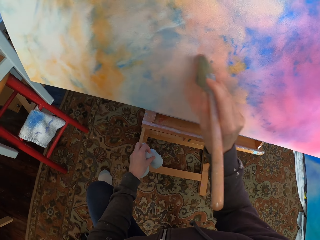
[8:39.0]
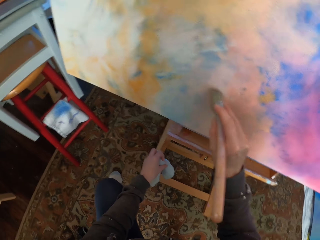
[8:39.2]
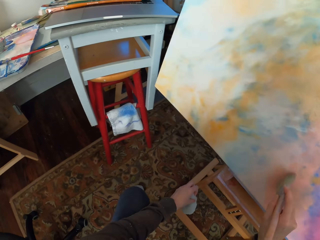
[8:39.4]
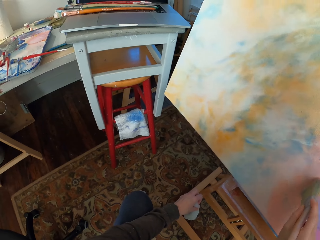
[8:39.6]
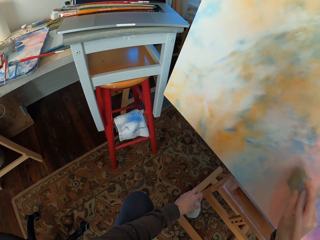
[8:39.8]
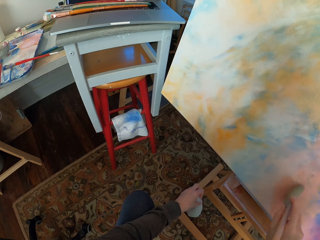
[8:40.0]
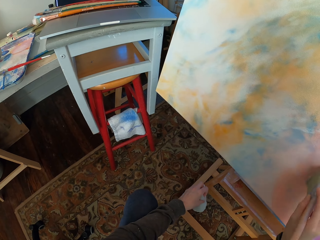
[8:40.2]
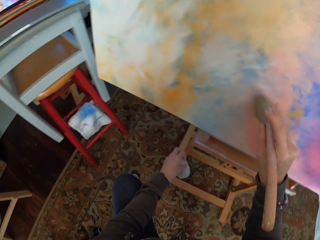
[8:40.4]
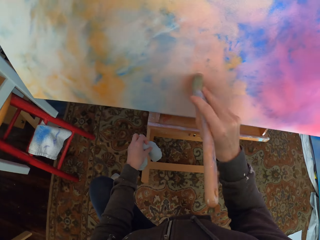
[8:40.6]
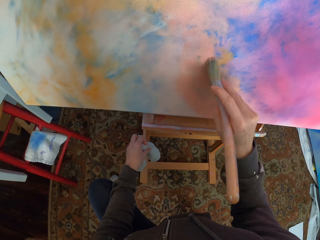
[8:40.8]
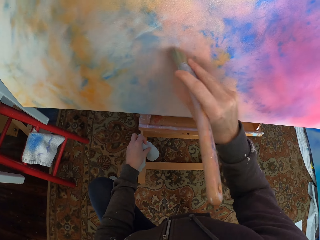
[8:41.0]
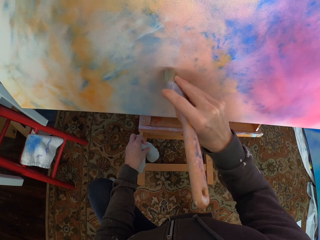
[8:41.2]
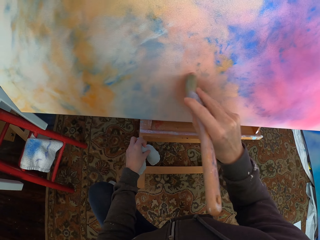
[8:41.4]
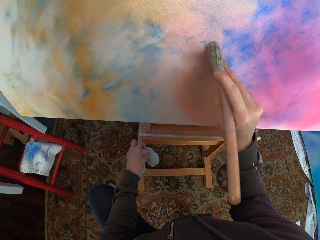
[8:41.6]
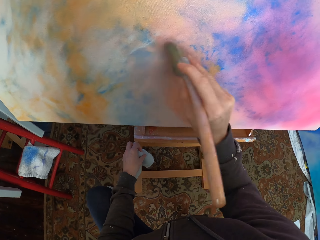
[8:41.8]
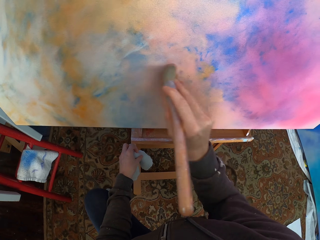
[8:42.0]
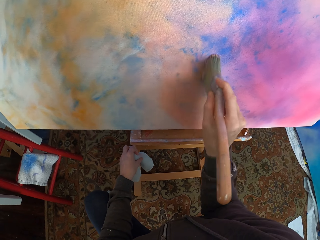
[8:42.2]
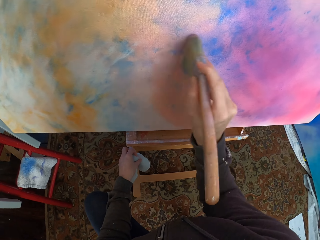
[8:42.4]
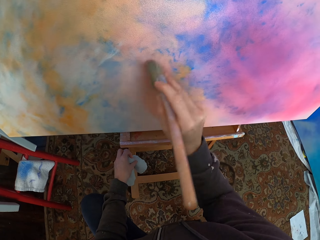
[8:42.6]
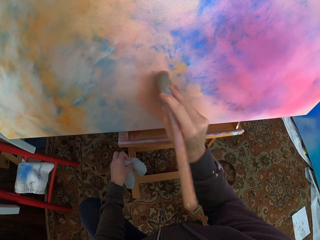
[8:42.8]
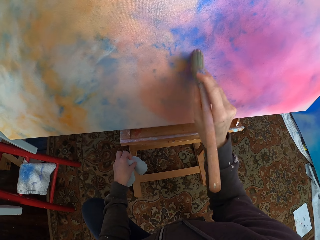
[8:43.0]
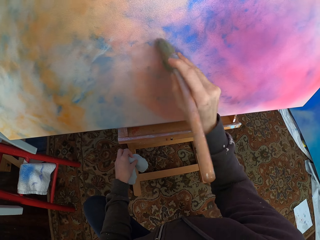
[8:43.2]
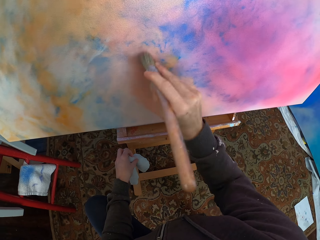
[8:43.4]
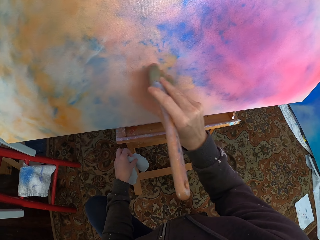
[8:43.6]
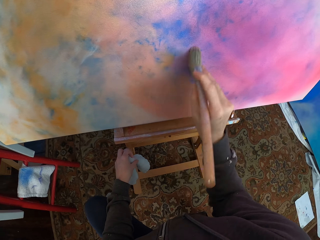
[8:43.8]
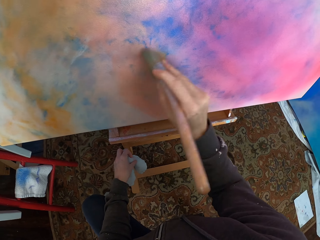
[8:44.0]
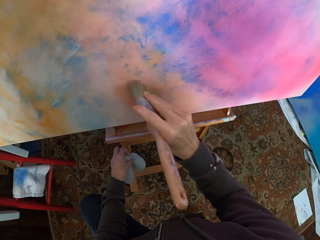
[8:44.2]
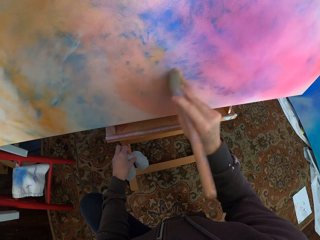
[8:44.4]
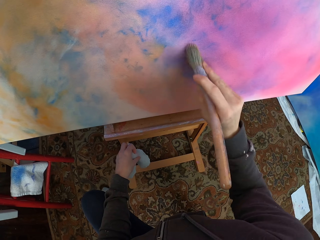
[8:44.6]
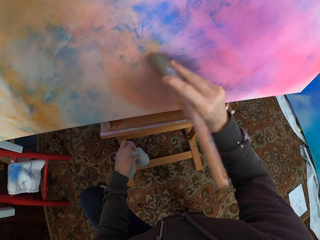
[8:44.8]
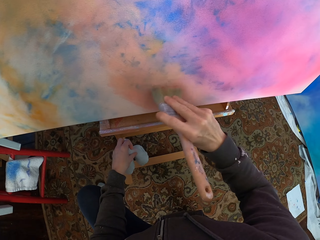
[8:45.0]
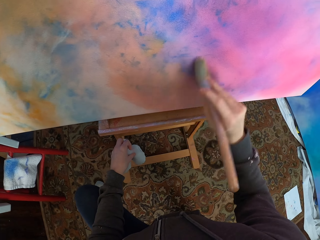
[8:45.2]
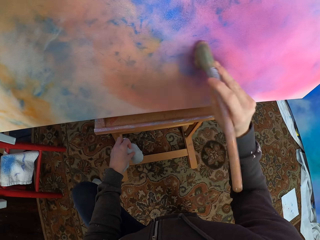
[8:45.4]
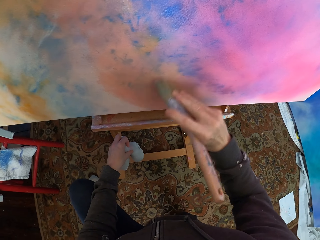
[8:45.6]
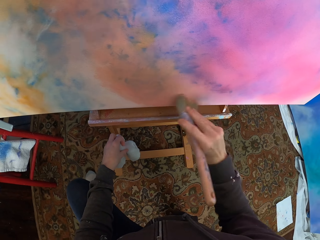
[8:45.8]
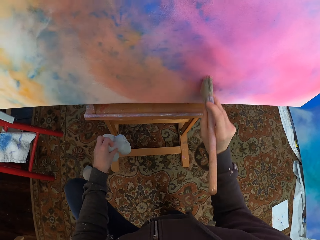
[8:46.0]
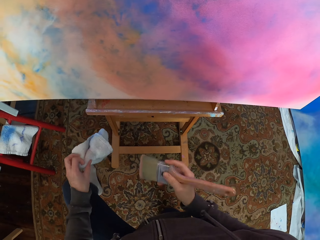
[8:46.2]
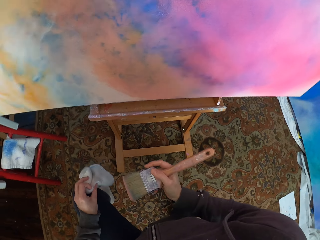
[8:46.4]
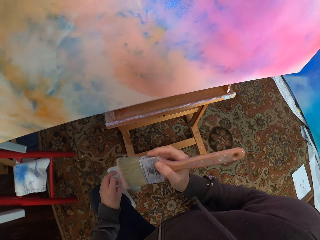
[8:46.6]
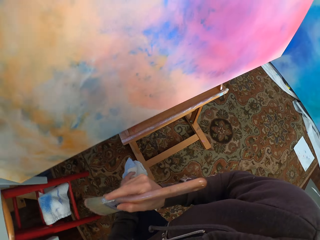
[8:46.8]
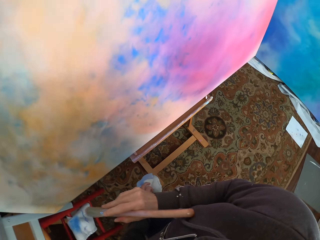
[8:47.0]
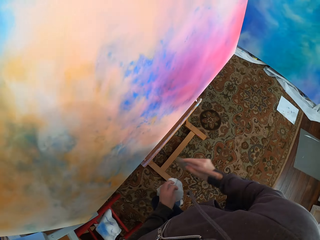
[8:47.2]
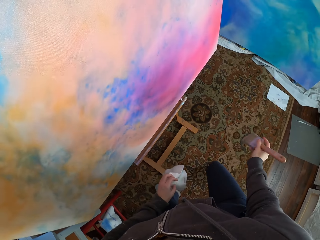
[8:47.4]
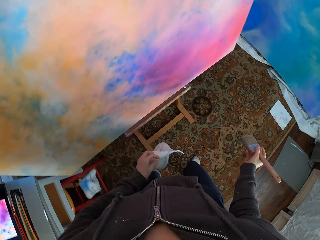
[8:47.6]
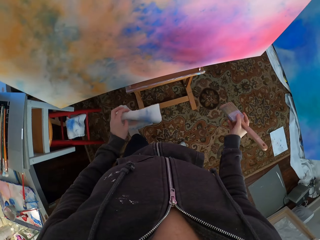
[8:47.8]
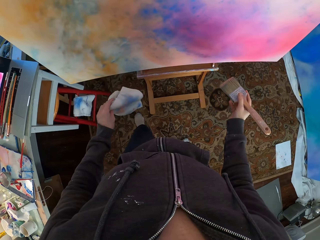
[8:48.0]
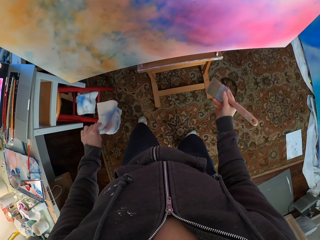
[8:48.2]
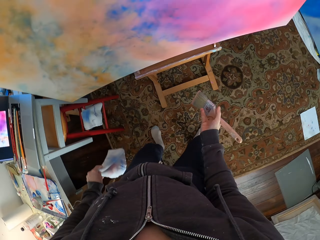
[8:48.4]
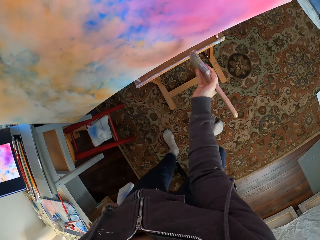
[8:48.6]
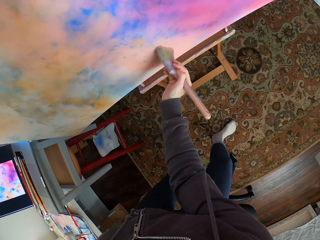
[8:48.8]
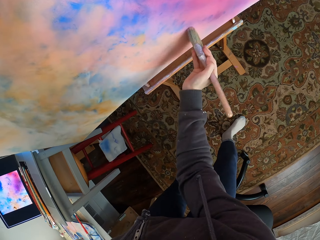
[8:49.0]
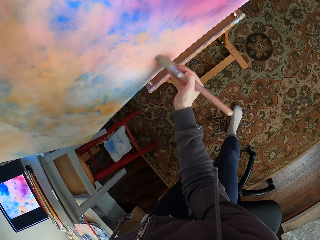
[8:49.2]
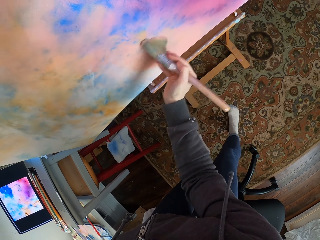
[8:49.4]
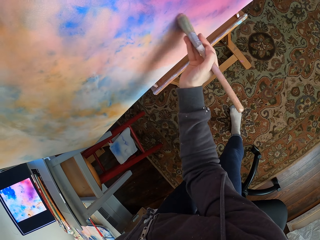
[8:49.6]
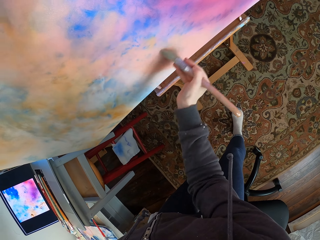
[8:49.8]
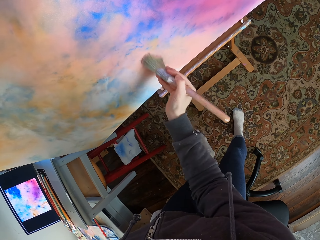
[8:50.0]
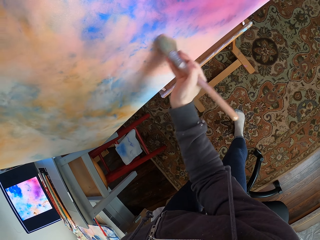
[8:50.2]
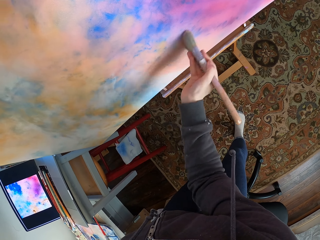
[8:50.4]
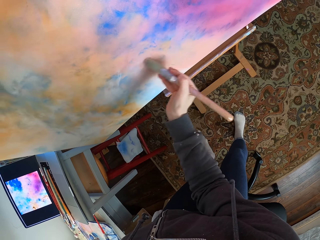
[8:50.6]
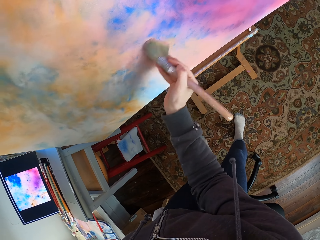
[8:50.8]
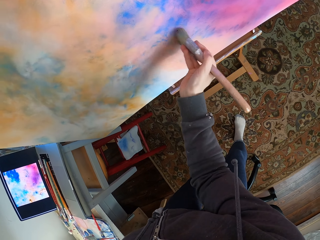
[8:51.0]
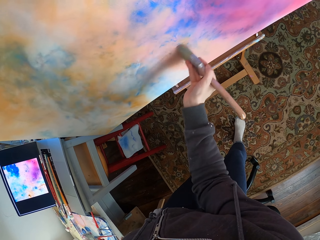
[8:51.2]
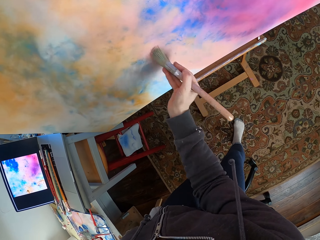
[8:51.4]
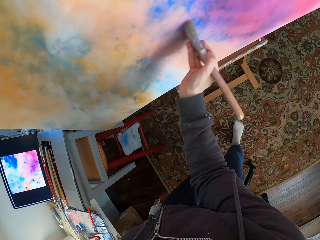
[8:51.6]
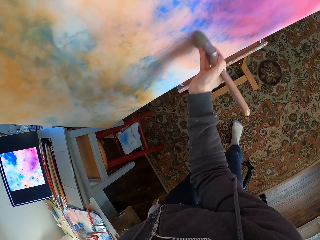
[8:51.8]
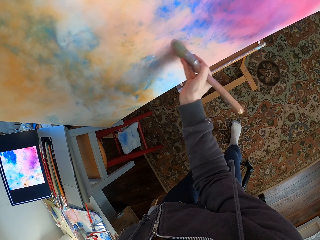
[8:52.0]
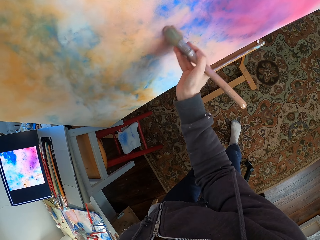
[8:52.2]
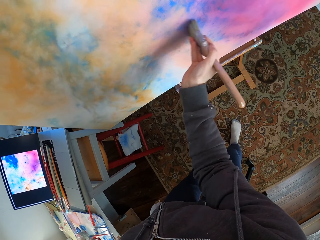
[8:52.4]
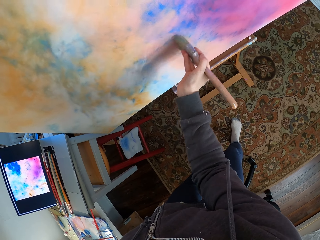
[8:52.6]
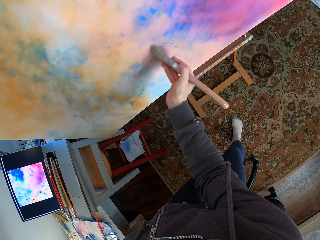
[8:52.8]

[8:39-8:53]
The camera wearer looks at the laptop. She looks at the canvas. She stands from her knees. She looks at the canvas. She paints the canvas.

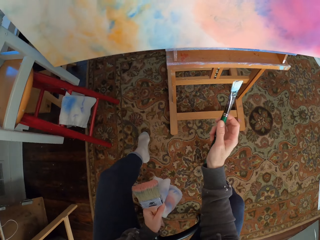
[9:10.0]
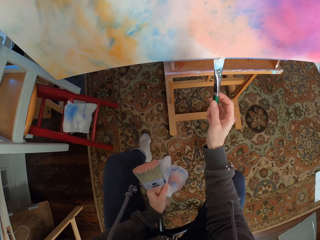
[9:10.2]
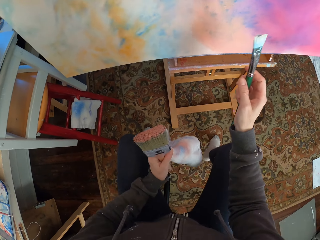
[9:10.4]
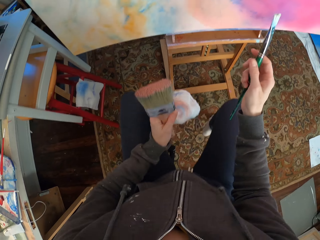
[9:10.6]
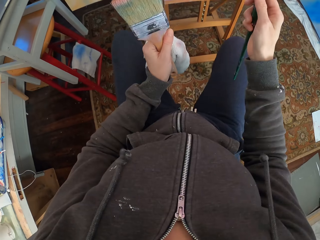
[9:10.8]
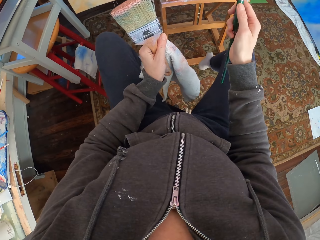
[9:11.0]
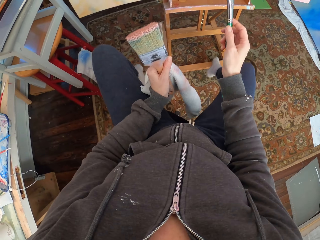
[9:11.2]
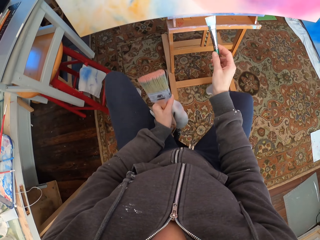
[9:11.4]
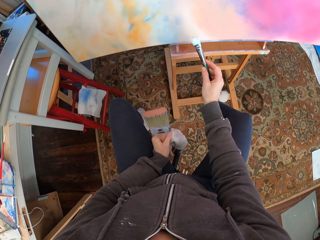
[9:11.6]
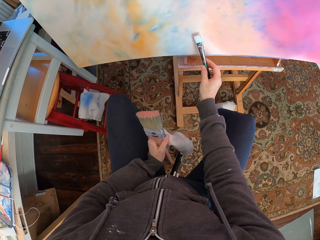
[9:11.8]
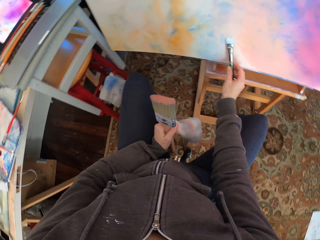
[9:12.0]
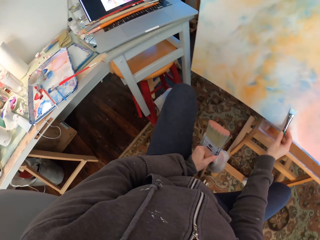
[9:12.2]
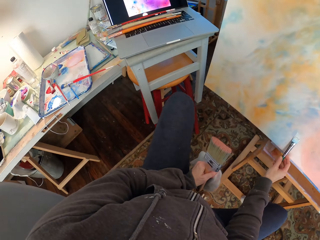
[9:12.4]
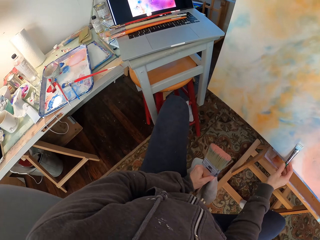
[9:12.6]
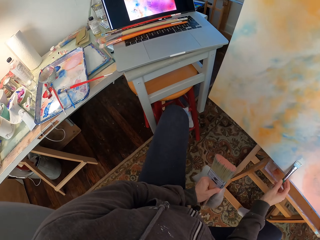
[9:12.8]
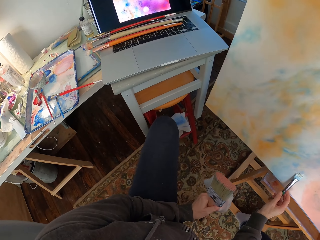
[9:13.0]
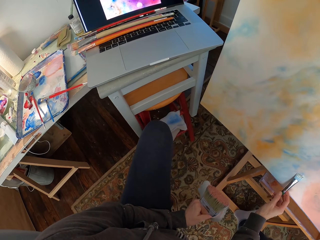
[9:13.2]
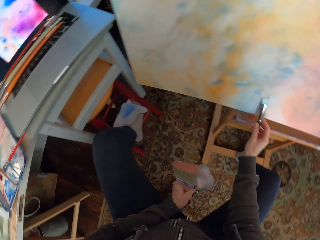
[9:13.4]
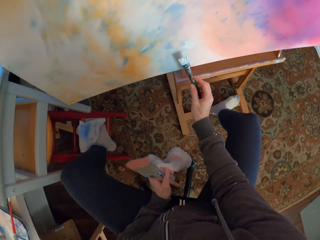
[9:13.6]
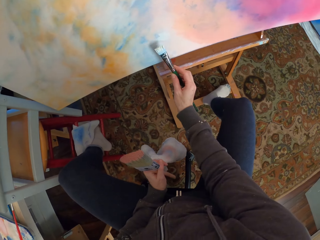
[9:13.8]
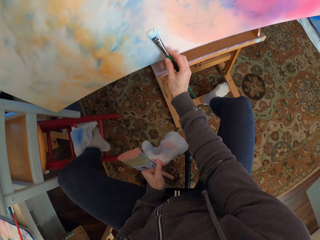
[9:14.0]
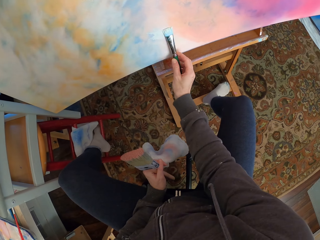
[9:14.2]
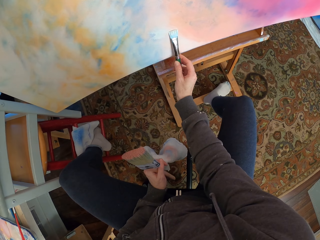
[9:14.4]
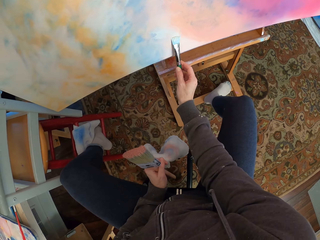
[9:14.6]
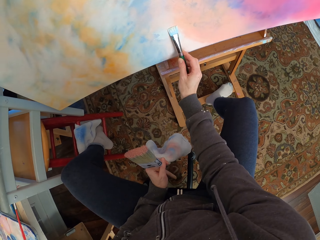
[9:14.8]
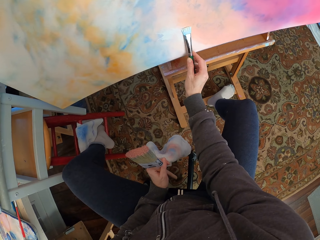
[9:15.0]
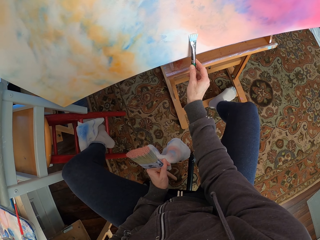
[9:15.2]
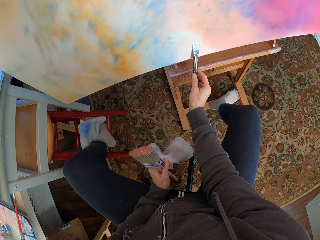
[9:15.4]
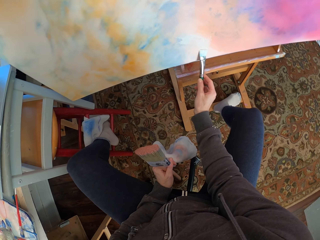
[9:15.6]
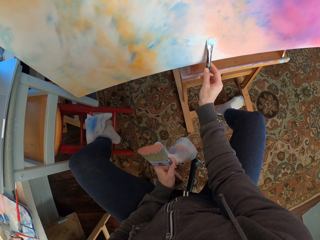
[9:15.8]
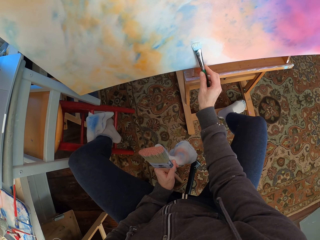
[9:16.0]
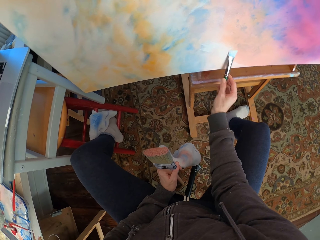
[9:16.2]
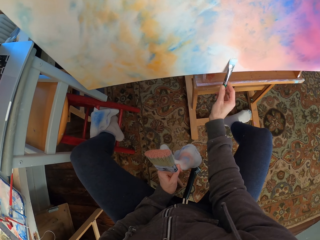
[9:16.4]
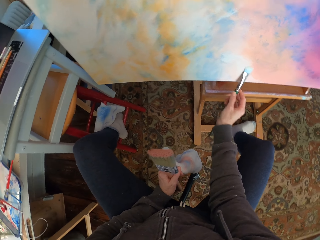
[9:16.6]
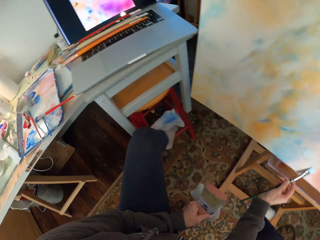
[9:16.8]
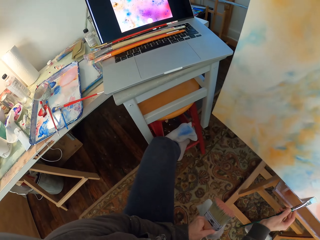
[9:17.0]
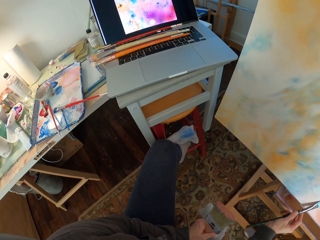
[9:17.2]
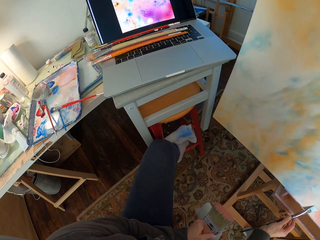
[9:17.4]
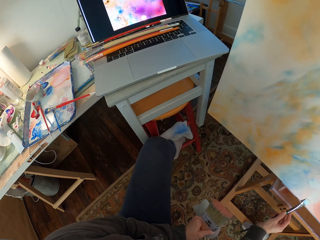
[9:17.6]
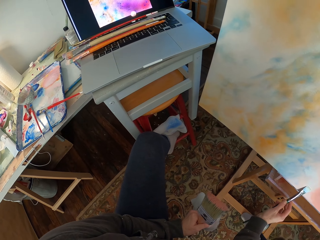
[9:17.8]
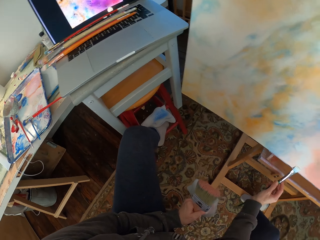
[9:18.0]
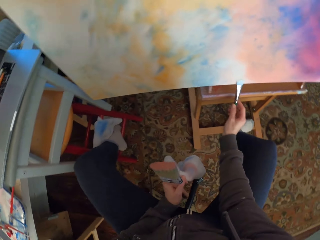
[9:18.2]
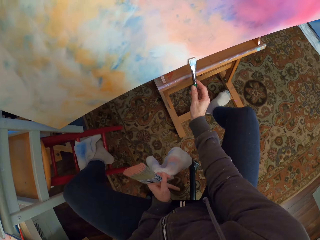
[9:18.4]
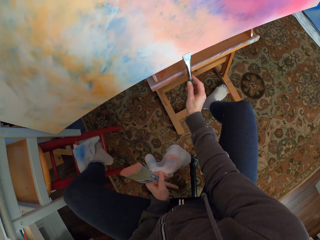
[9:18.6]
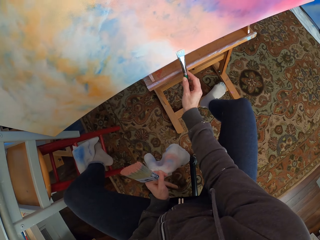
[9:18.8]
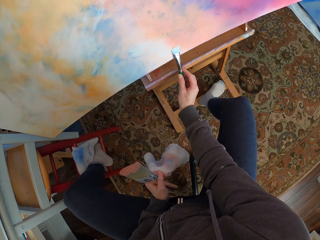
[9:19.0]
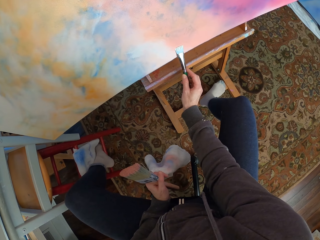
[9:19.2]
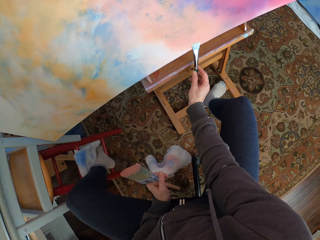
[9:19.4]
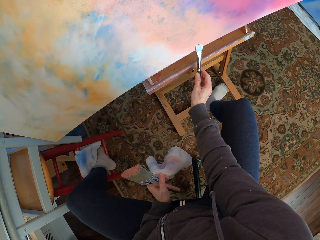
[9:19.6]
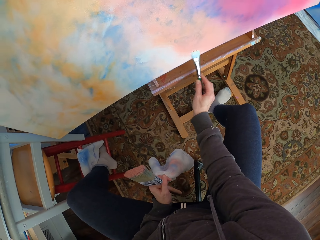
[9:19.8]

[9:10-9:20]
The camera wearer looks at the laptop. They paint the canvas. They look at the laptop. They look at the canvas.
